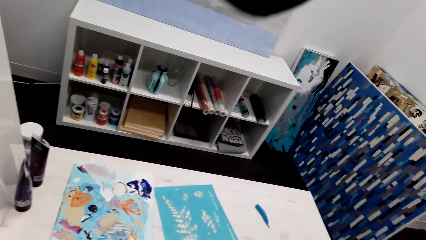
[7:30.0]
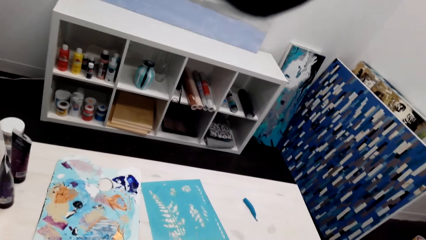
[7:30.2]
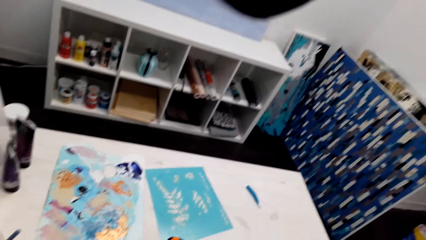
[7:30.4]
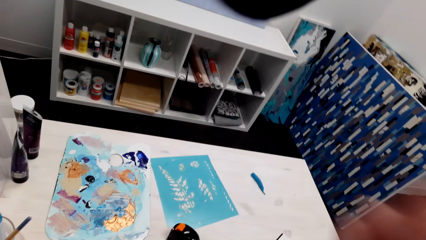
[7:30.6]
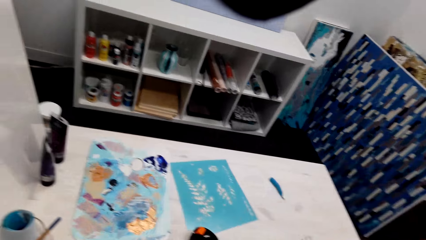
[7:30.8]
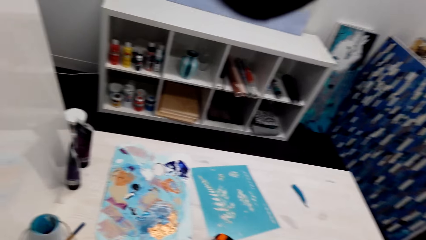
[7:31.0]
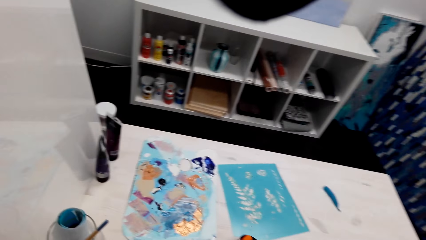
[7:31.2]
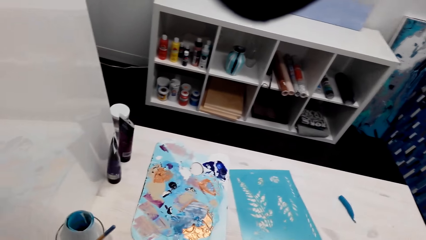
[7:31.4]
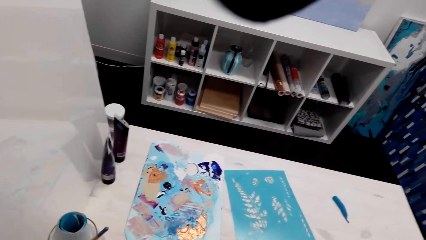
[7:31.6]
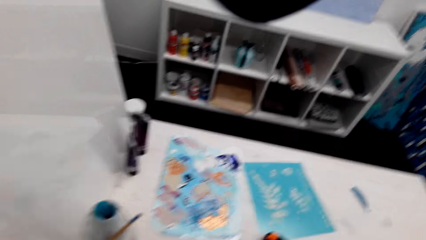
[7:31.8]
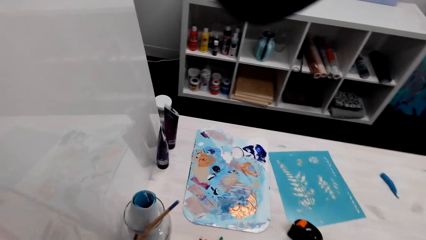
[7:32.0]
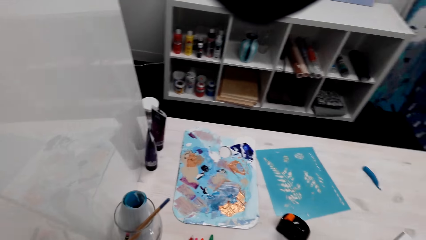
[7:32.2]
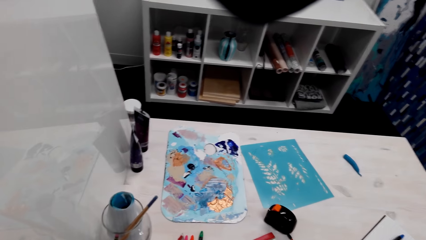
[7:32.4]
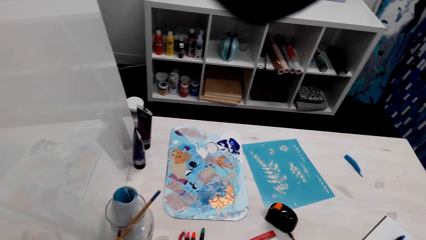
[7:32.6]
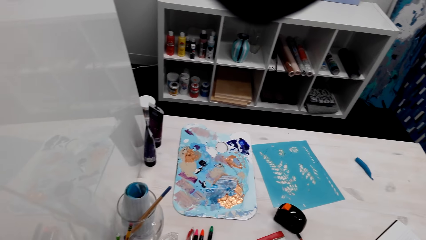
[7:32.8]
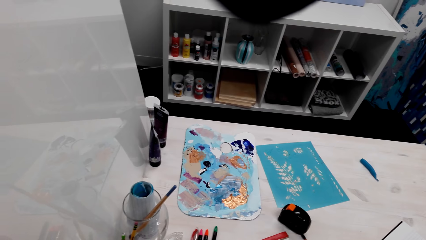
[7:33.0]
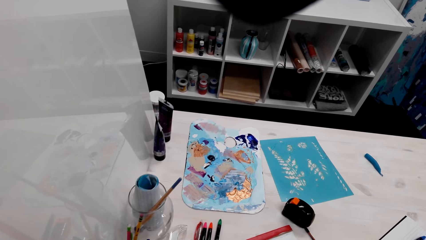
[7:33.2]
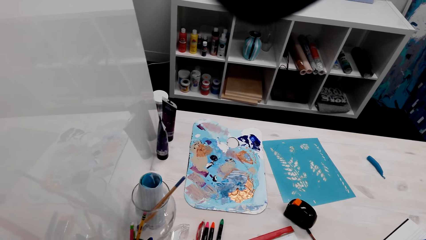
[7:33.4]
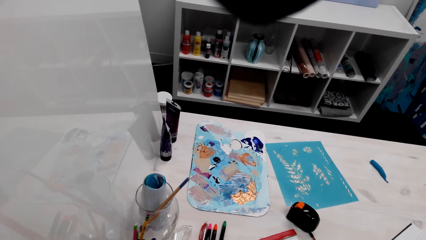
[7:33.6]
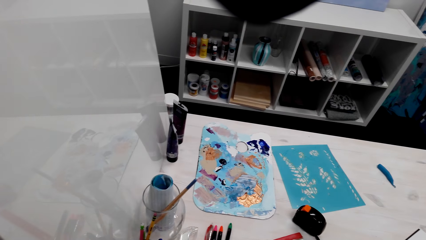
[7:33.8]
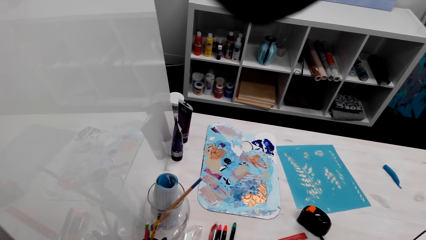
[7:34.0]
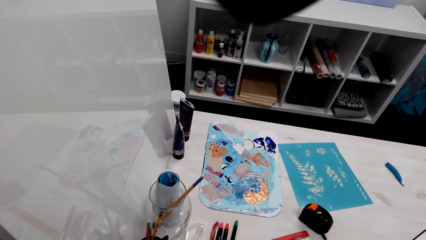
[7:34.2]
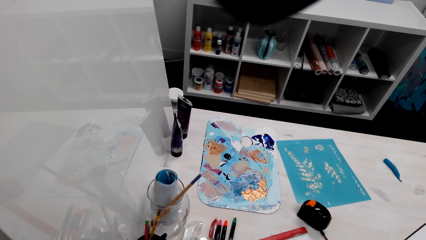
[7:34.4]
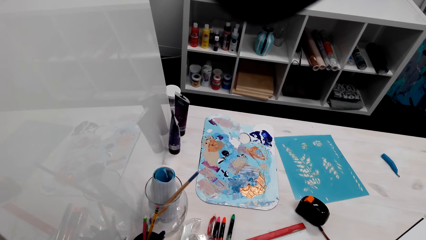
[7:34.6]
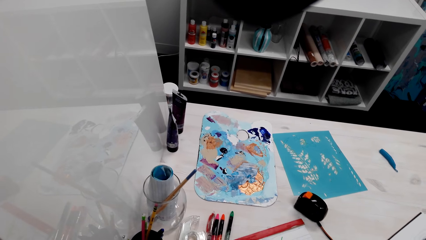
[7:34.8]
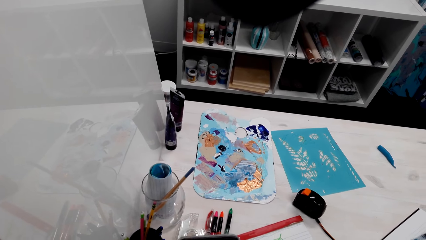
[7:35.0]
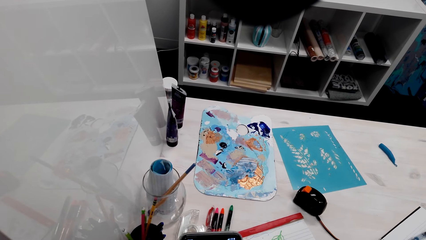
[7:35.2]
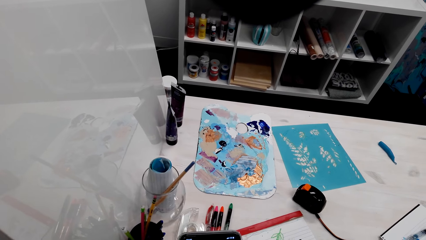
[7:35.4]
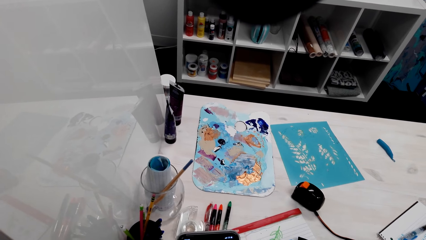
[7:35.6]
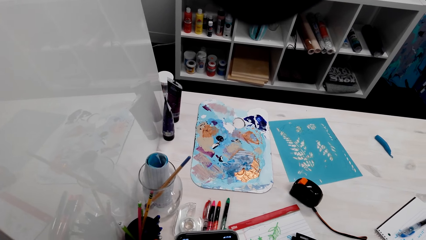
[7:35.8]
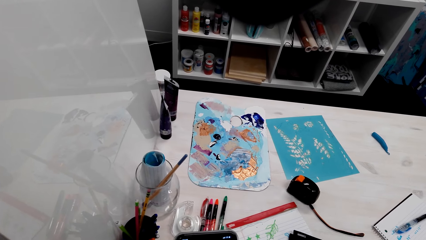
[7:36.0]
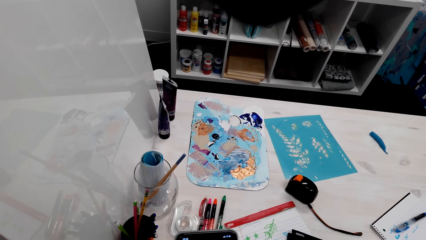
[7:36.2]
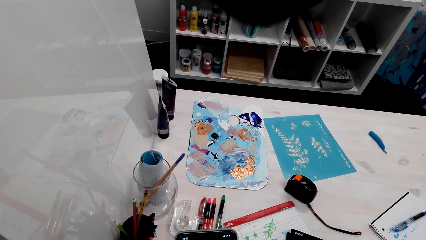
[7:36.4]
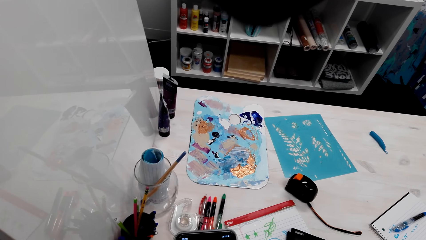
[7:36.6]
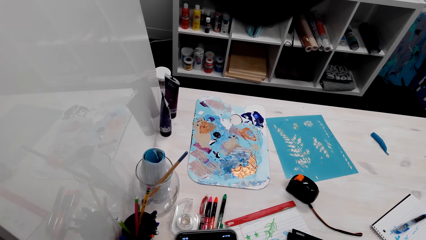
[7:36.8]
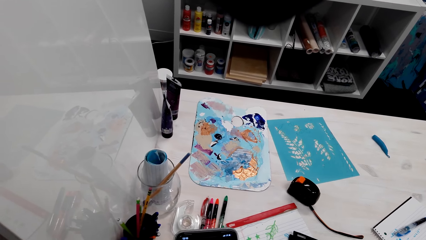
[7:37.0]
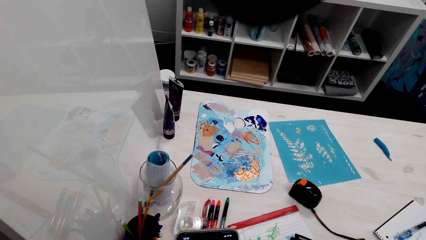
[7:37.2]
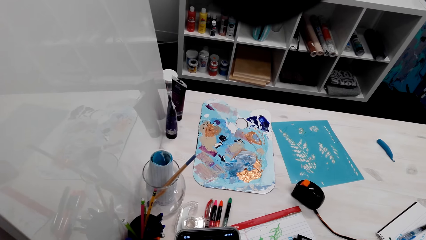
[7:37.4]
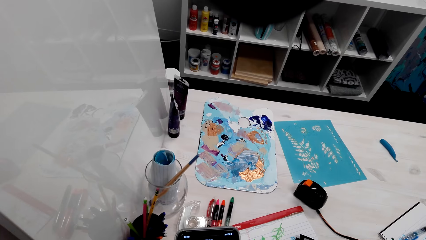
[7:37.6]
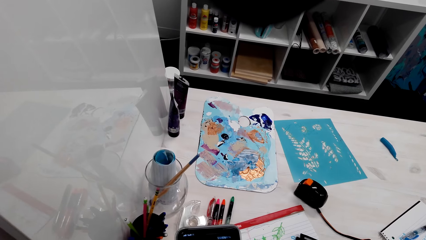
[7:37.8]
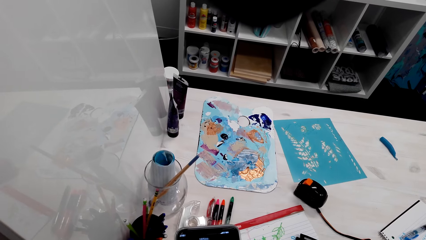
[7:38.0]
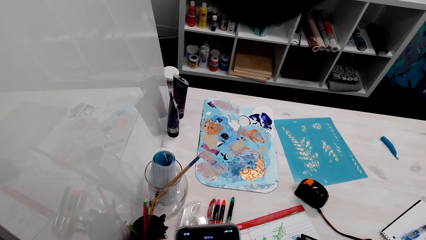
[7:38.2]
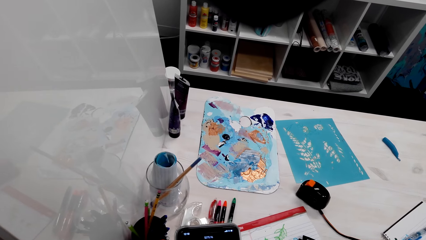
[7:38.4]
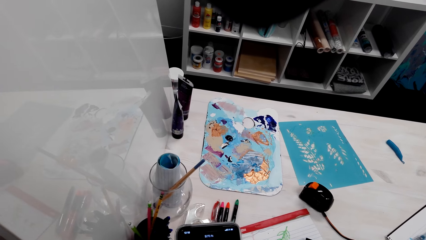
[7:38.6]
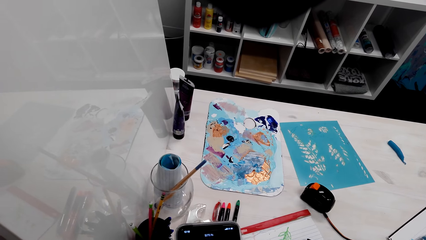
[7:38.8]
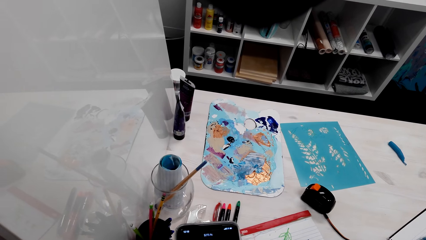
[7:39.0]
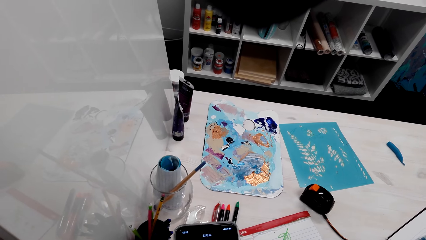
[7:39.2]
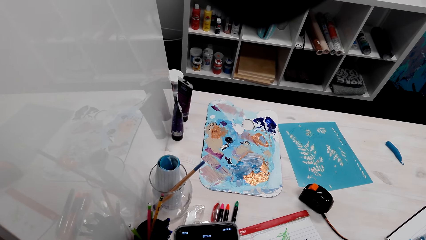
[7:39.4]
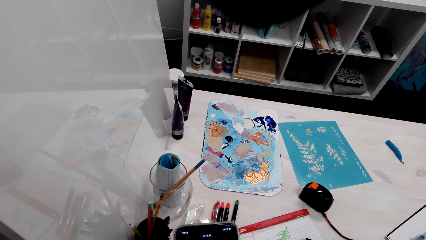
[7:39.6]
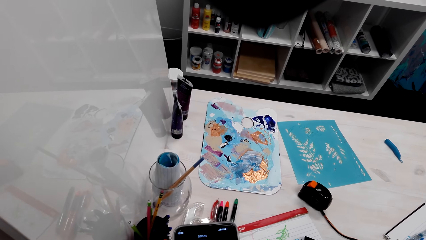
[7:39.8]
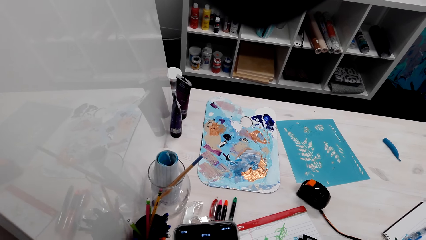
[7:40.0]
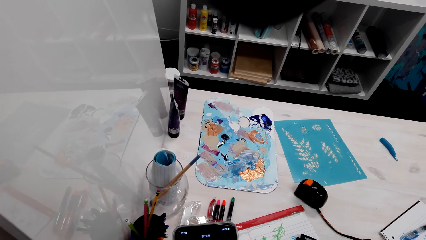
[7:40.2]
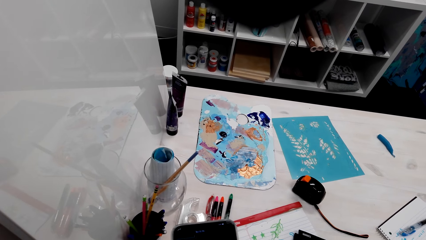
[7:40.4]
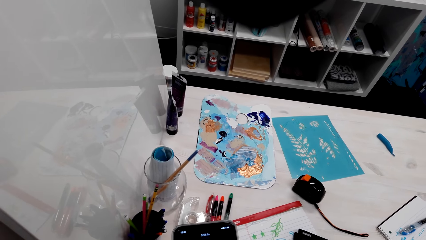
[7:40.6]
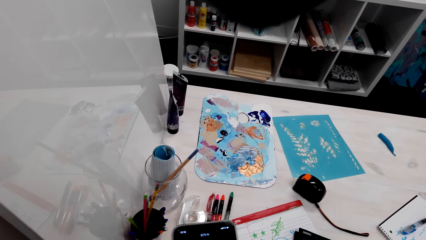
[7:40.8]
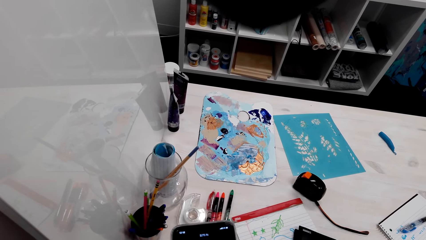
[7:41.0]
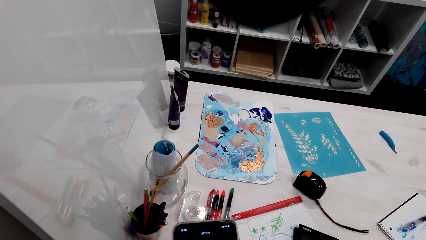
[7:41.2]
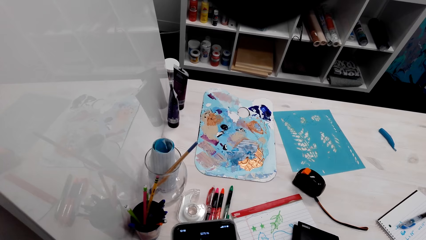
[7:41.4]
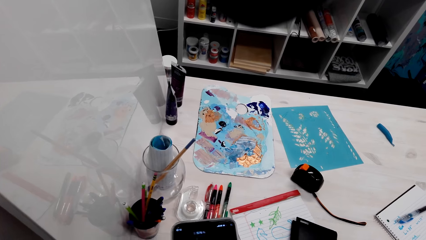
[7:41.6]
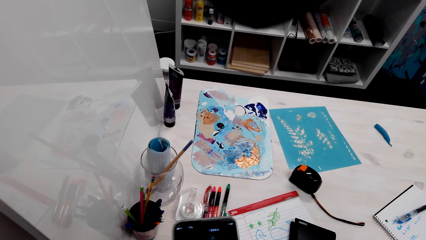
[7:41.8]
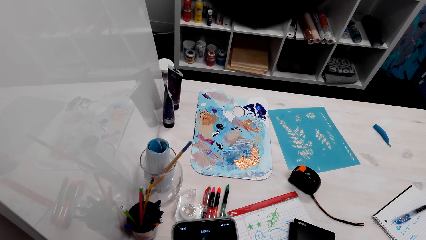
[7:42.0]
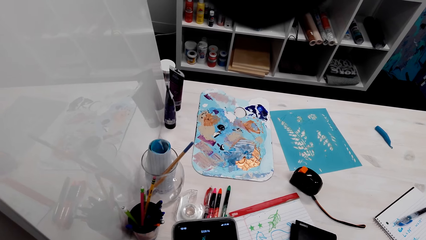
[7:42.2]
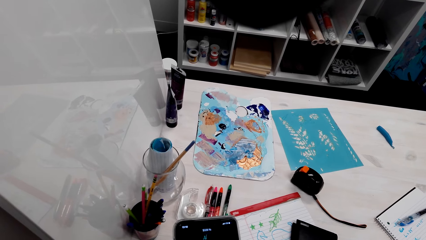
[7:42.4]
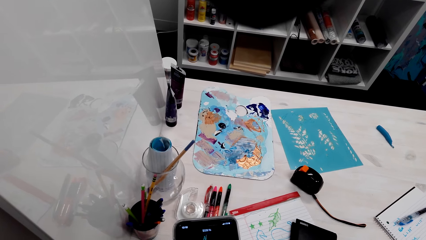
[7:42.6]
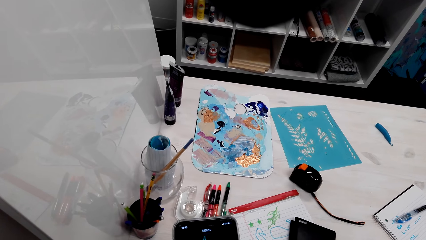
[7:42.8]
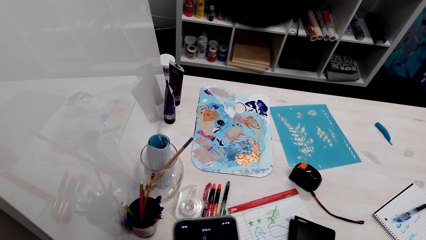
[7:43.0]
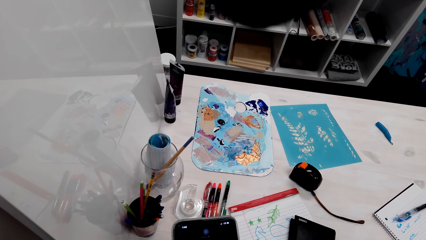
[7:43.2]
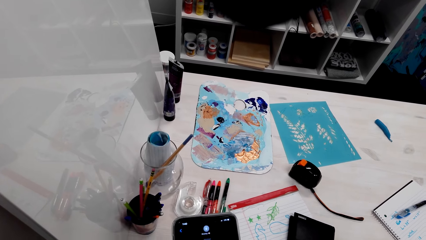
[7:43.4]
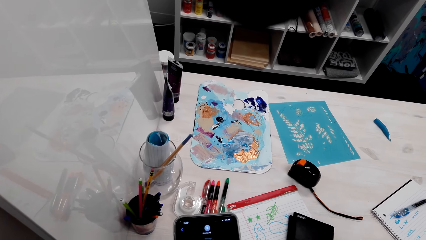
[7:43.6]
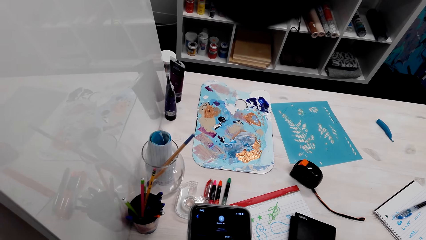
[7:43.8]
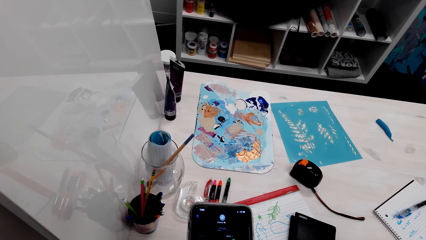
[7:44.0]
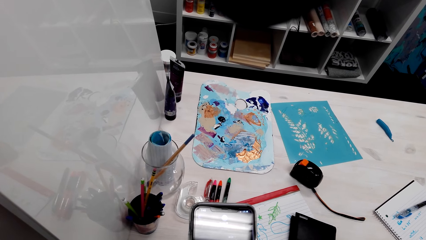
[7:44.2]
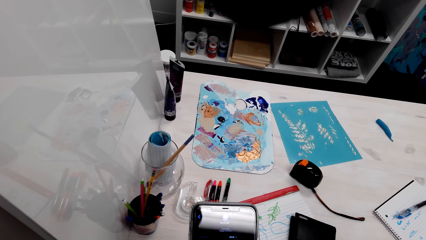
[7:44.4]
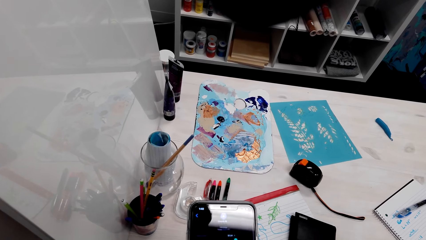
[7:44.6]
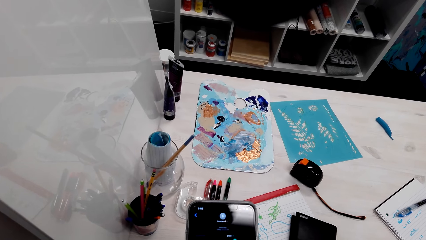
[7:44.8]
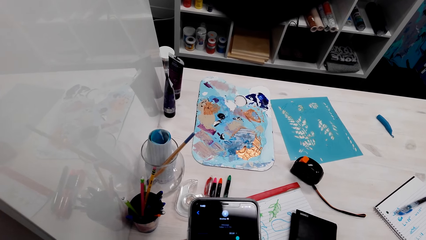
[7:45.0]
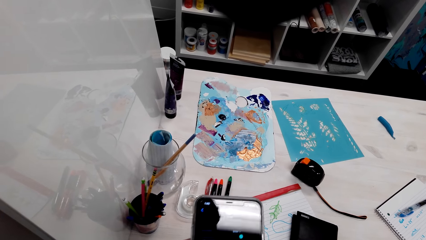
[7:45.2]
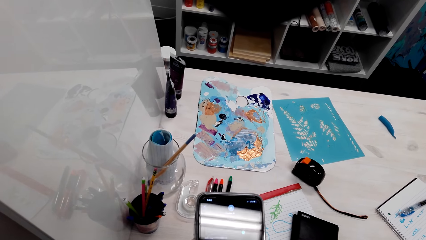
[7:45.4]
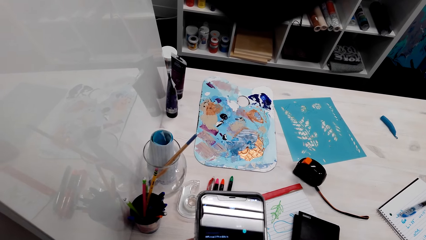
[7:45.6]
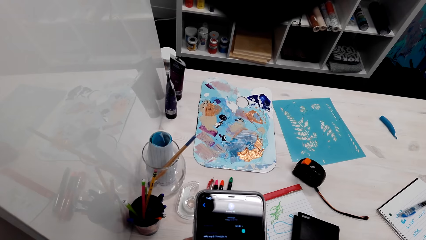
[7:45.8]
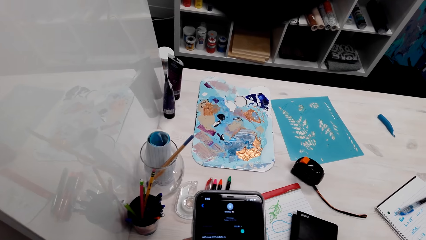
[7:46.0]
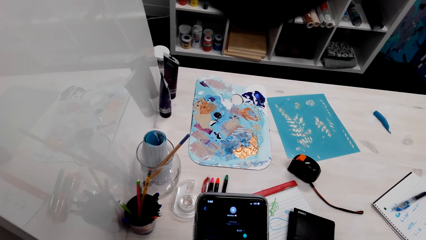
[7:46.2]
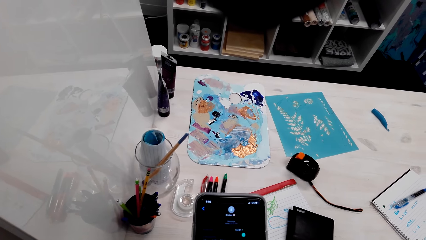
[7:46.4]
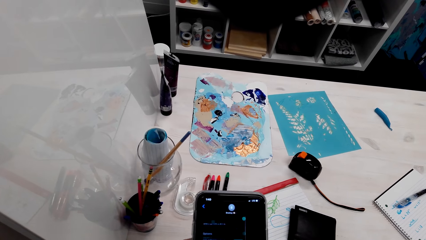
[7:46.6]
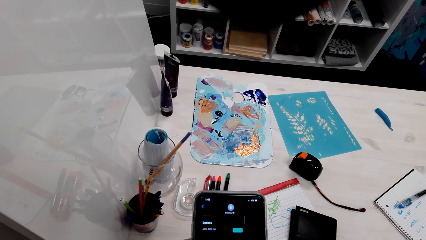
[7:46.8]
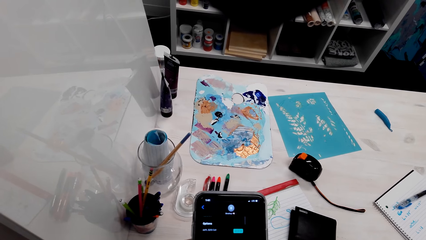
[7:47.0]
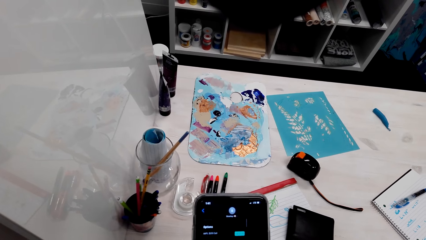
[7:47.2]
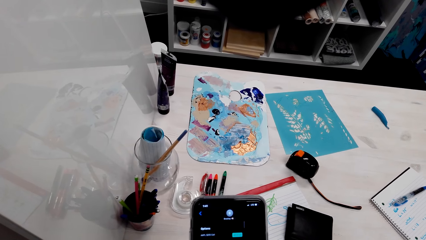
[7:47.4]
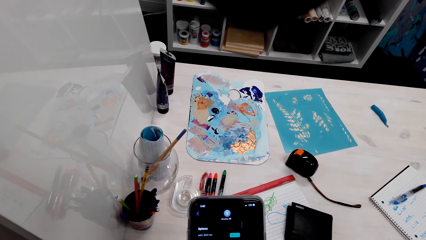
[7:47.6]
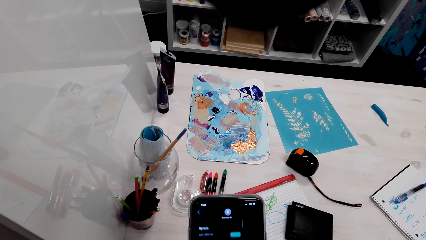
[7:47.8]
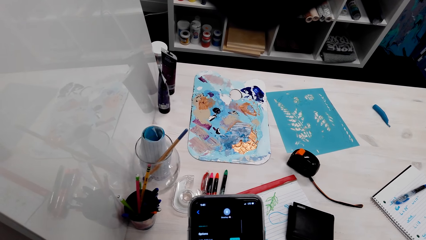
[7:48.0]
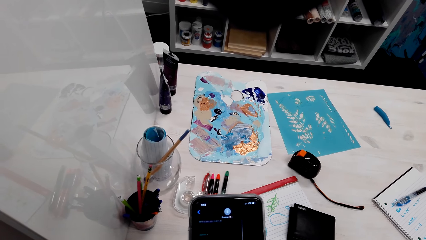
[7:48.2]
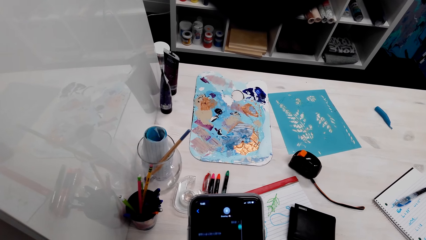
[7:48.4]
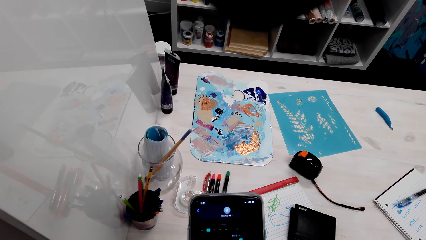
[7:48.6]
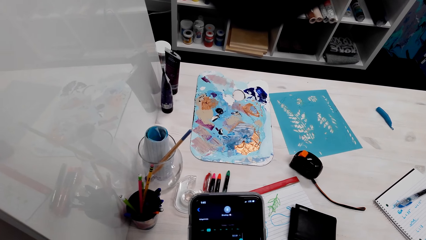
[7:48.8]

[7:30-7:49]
The camera wearer puts tape measures on a table. They move the hand. They look around. They use the phone. They dial the phone.
